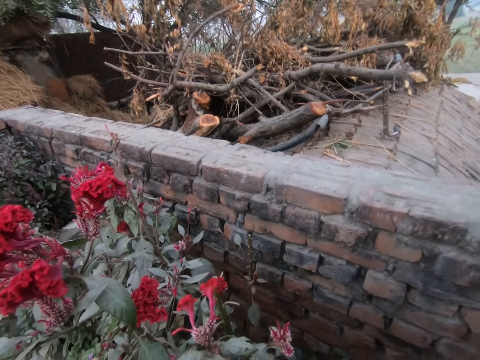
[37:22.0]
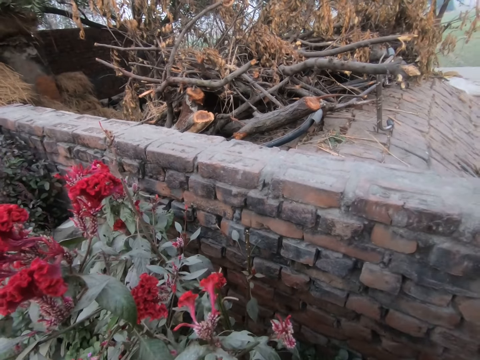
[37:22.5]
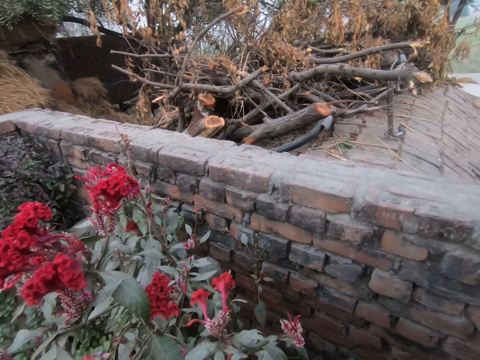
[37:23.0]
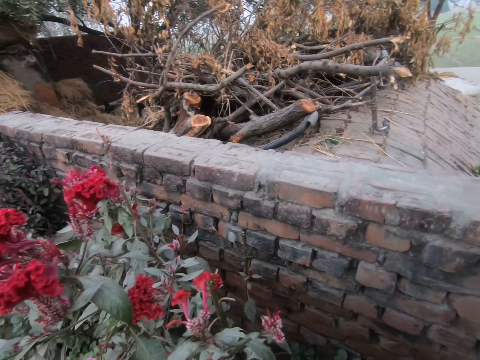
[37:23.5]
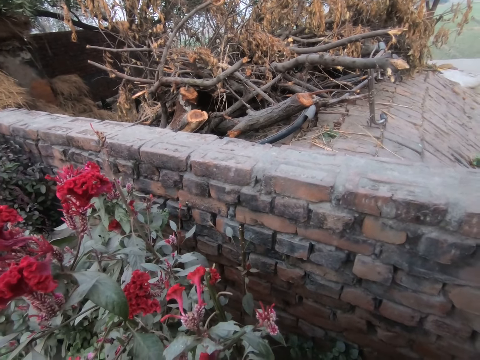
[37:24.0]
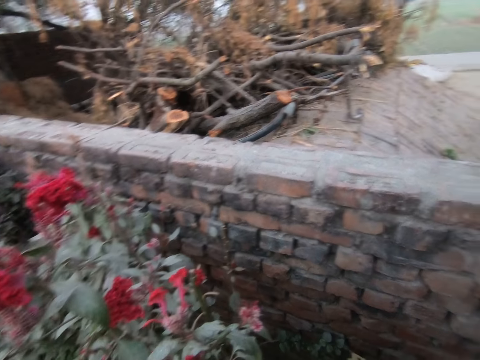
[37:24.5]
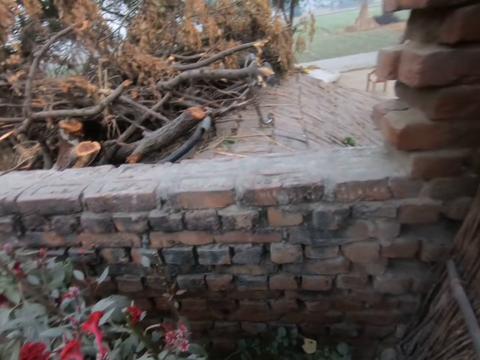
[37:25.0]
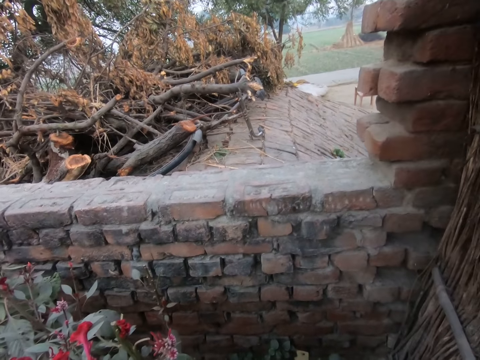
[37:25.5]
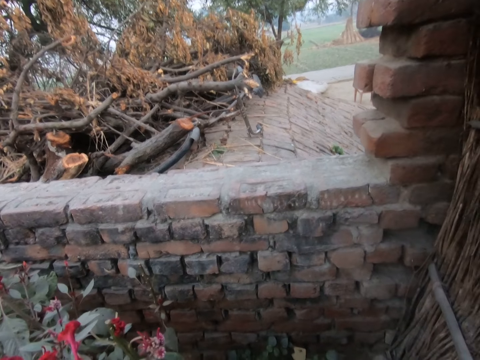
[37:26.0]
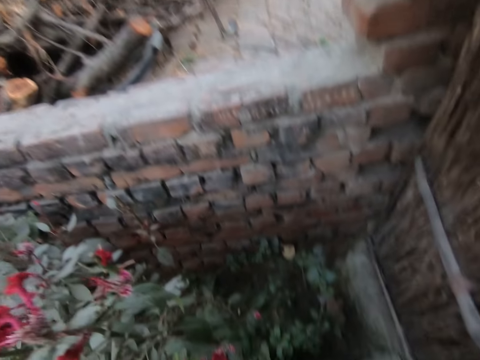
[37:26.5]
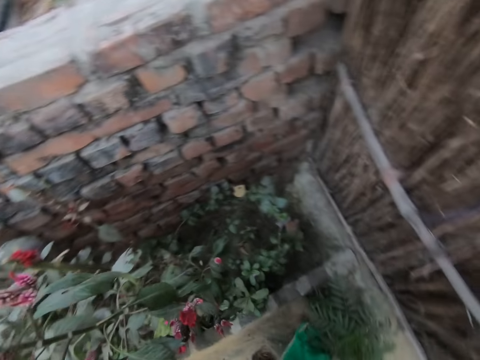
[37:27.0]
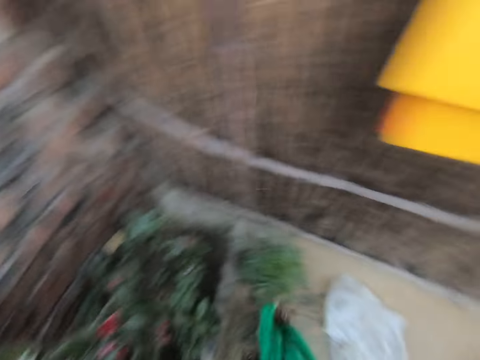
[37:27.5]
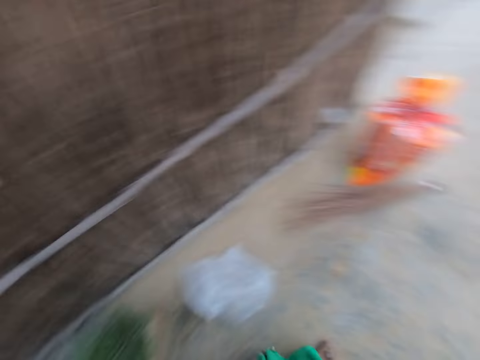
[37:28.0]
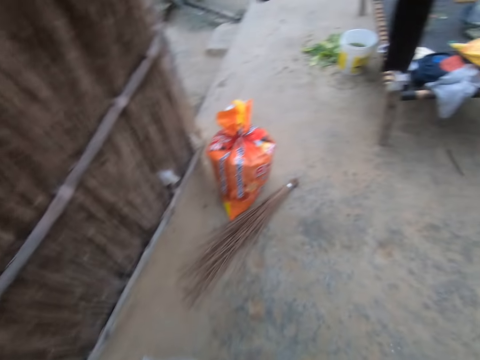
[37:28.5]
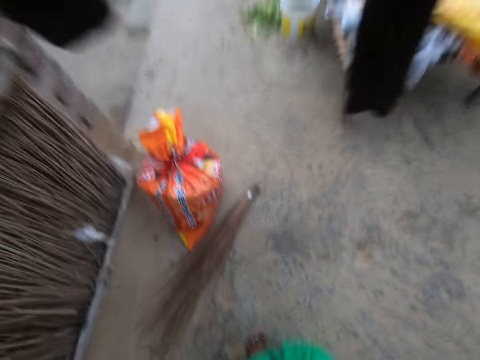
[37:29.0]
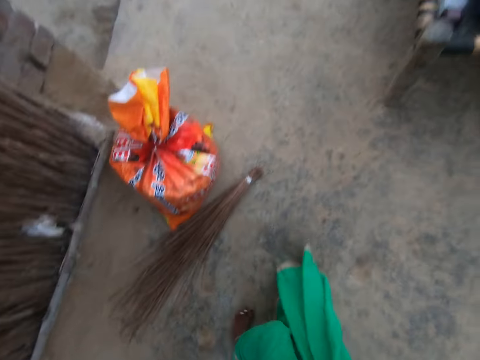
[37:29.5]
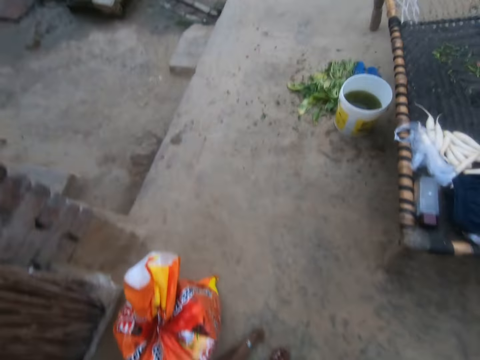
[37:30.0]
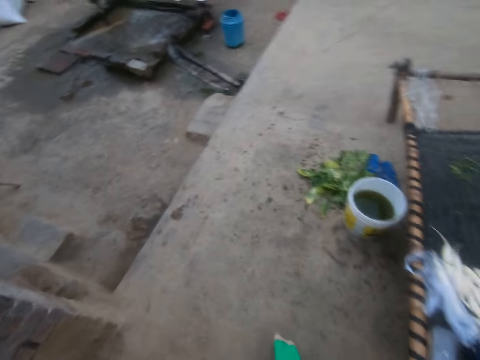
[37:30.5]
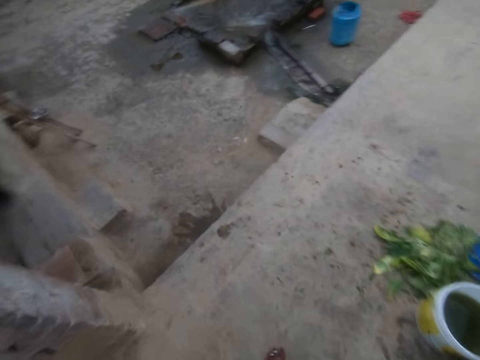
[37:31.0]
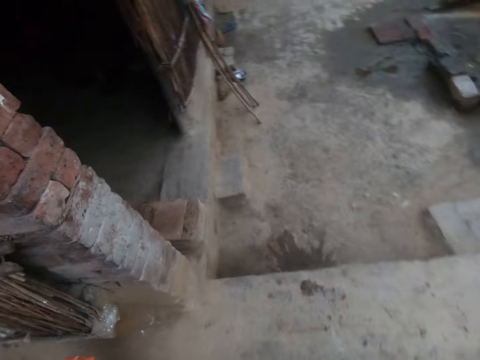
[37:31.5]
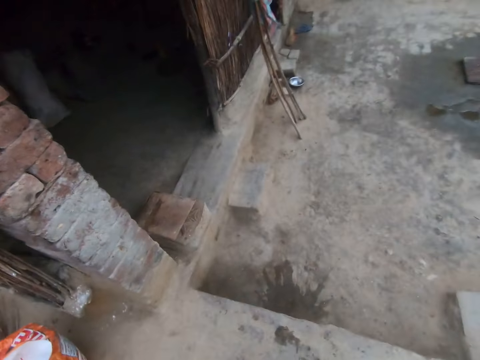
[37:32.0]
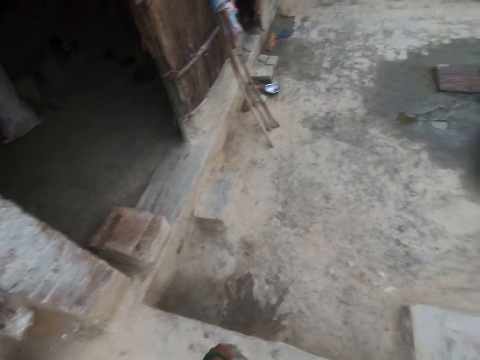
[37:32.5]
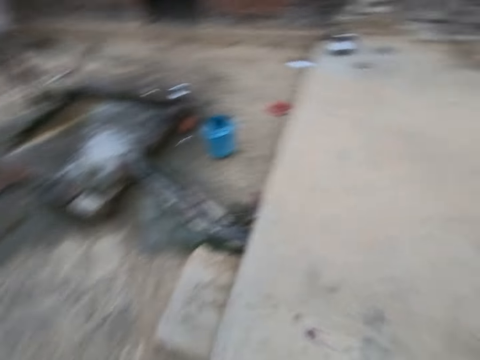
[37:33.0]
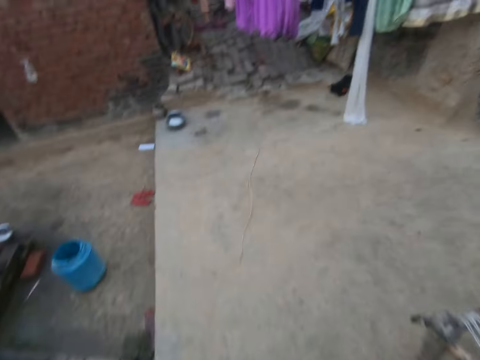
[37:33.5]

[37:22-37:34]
The camera wearer walks around the compound.

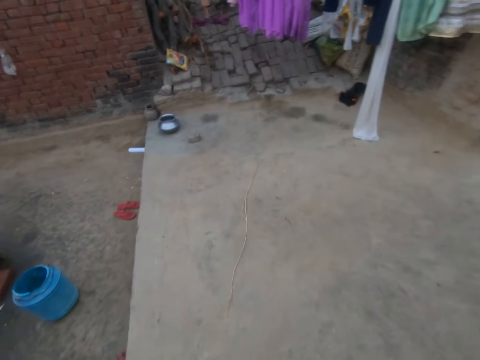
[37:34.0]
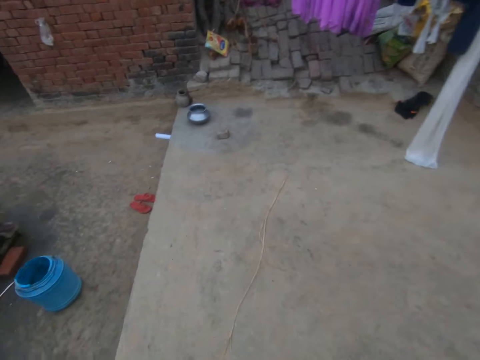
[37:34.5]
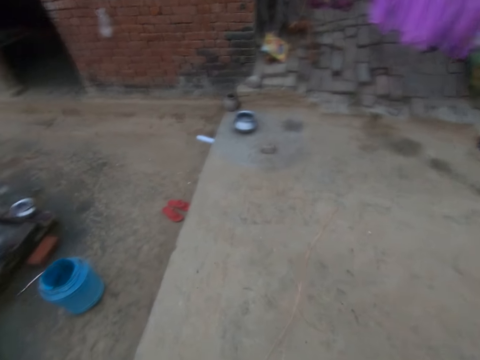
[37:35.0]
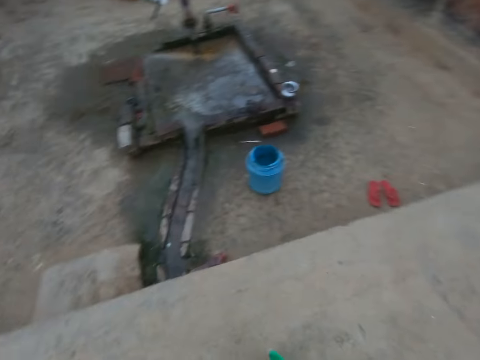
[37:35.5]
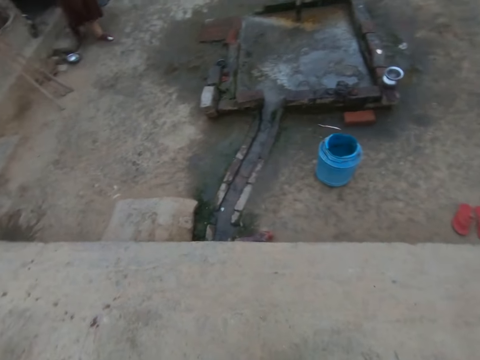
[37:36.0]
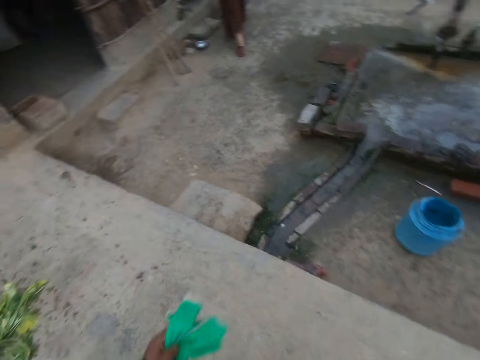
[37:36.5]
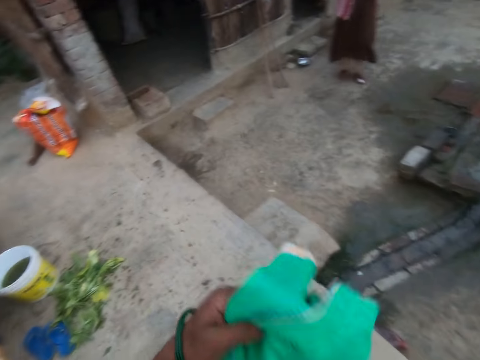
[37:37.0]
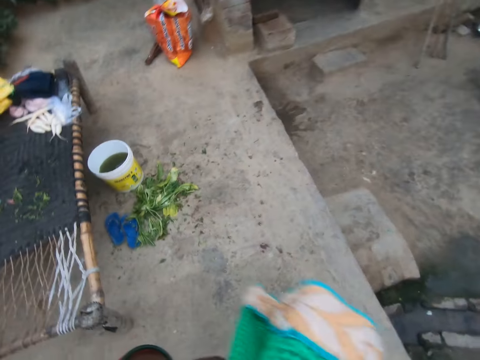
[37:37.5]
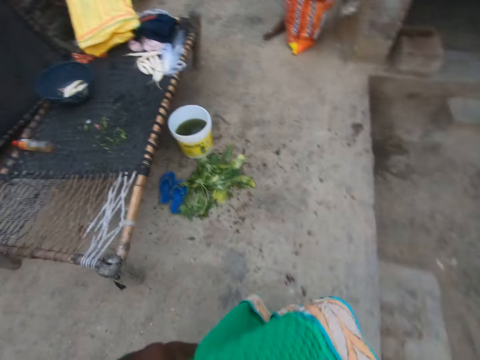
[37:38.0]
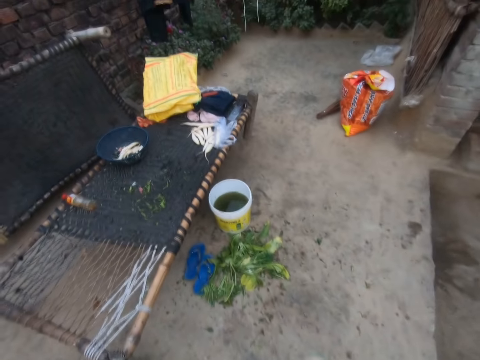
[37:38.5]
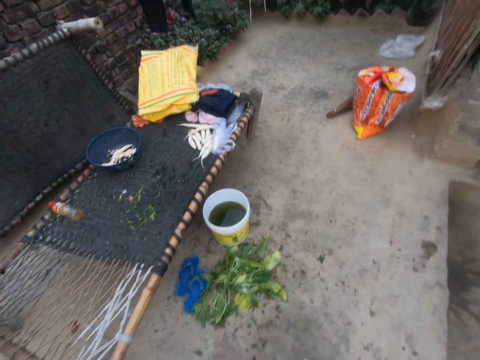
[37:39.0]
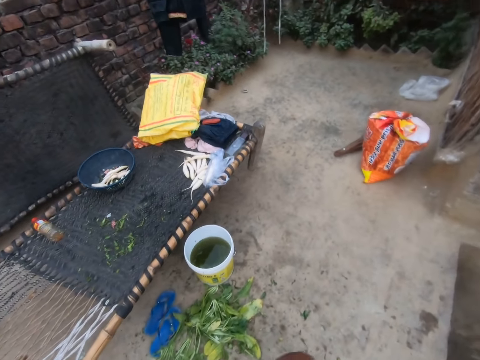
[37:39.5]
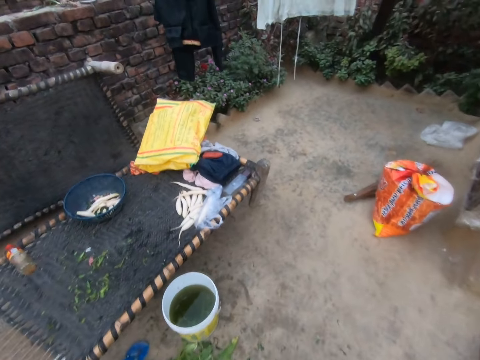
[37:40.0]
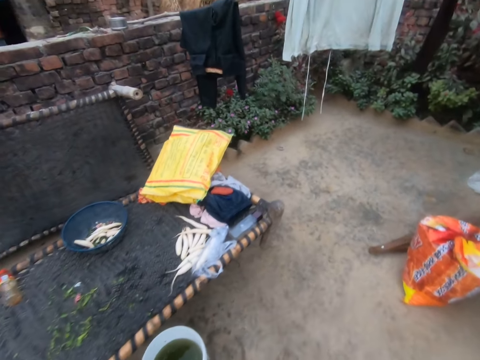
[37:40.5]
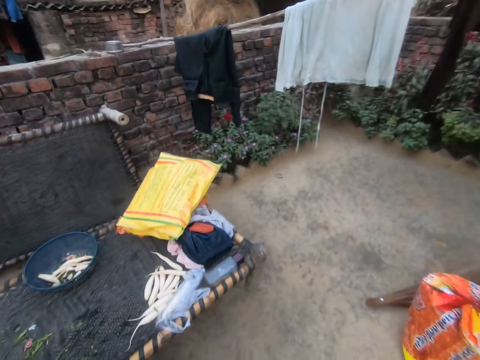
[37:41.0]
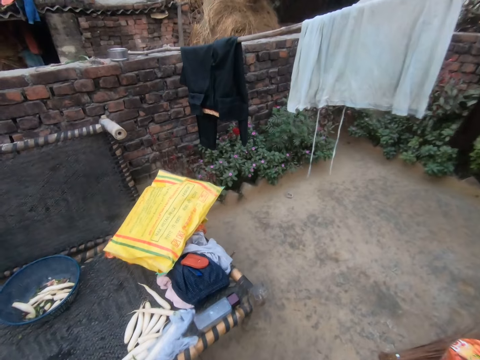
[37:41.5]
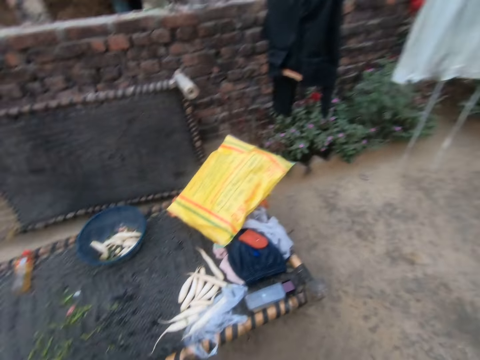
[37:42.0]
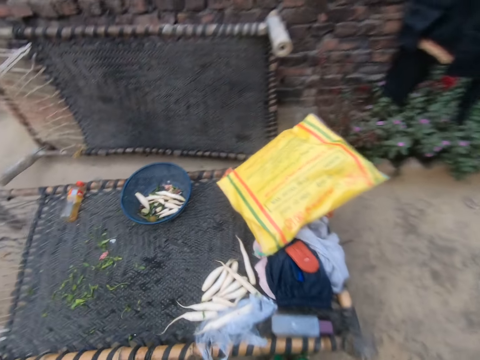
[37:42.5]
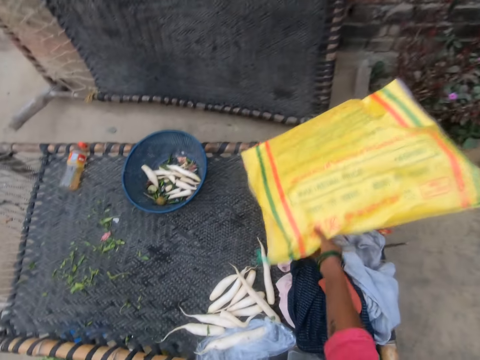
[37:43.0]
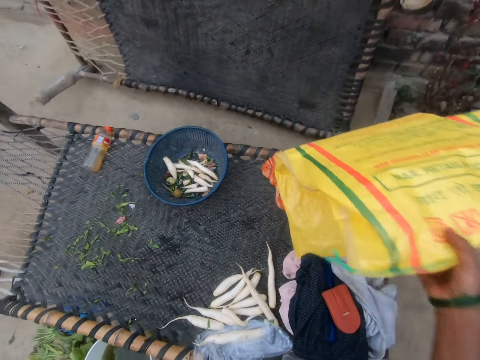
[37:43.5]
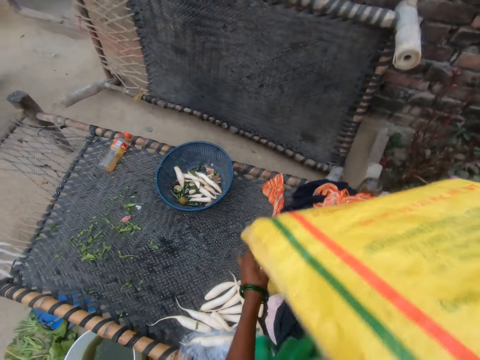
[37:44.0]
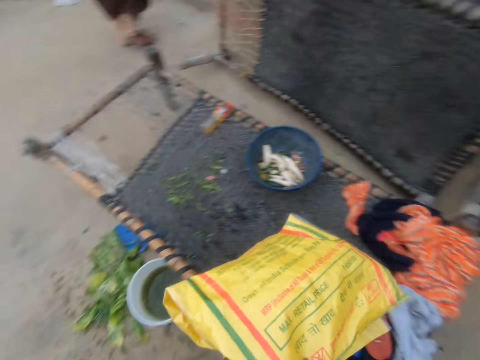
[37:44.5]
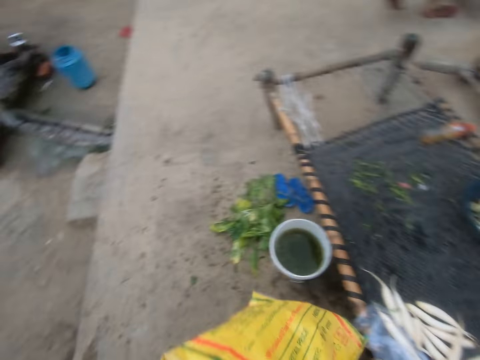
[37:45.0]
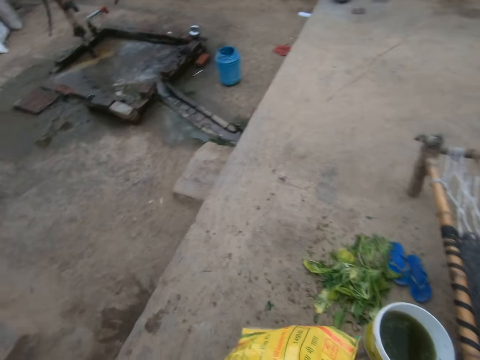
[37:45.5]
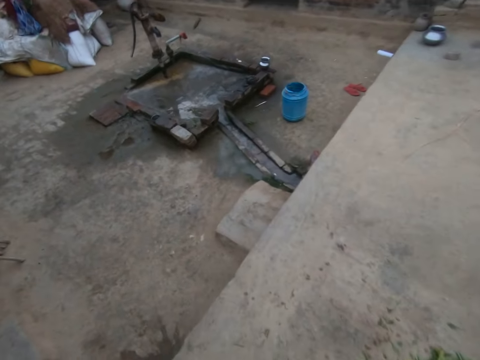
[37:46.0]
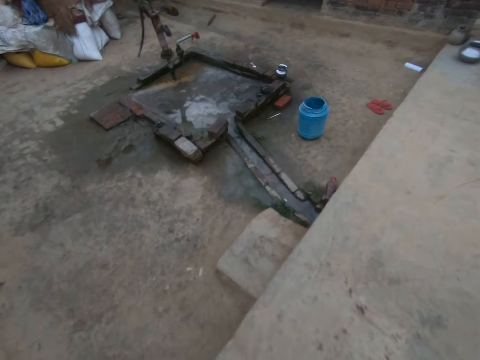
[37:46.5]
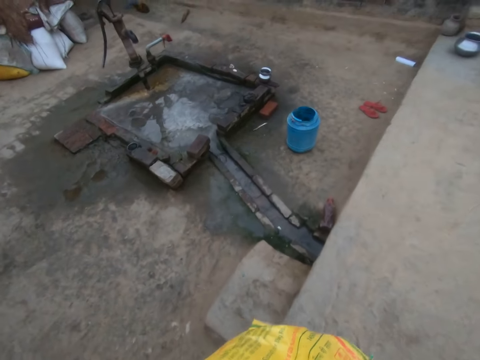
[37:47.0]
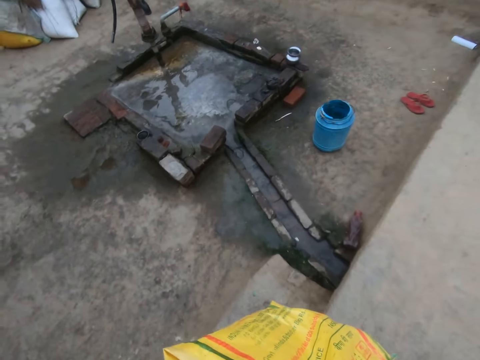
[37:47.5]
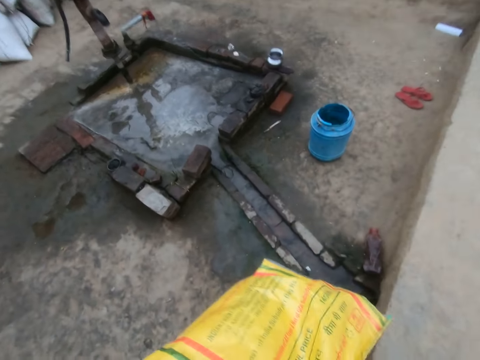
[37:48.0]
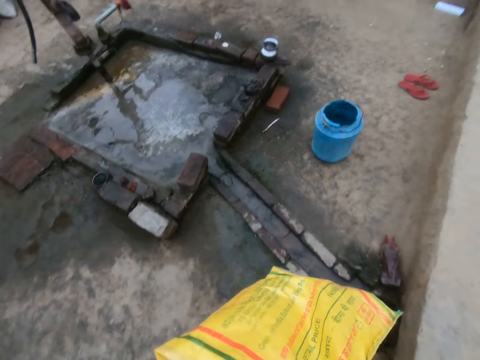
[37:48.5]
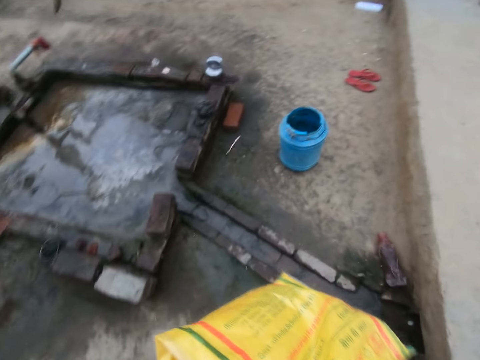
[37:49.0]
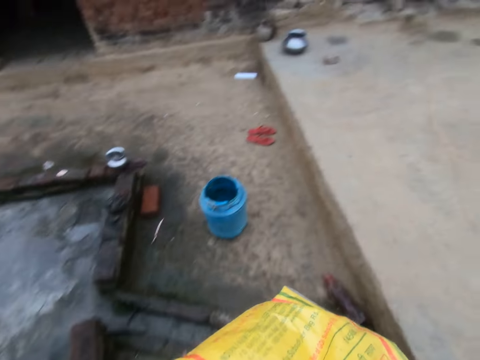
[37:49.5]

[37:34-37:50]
The camera wearer stops walking. She lifts up a part of her saree. A woman walks towards the camera wearer. The camera wearer is walking. She lifts up a yellow sack from a mat and stops walking. She folds the yellow sack. She walks around the compound.
